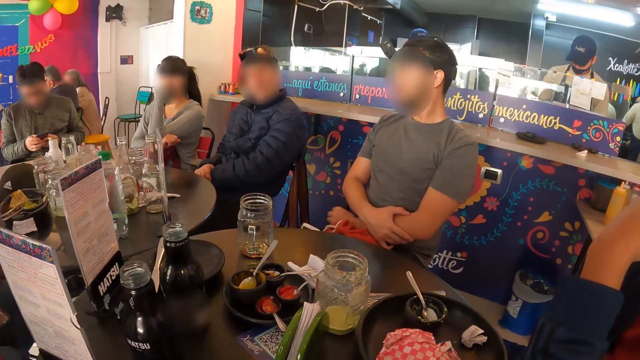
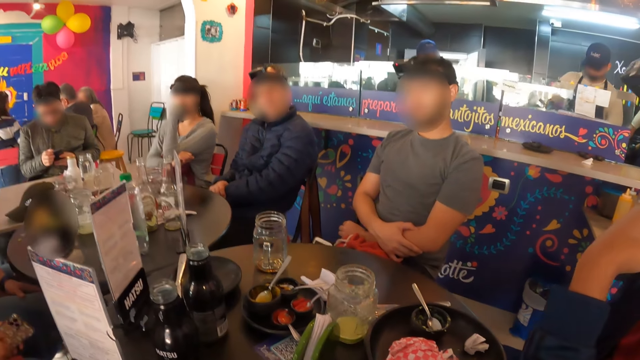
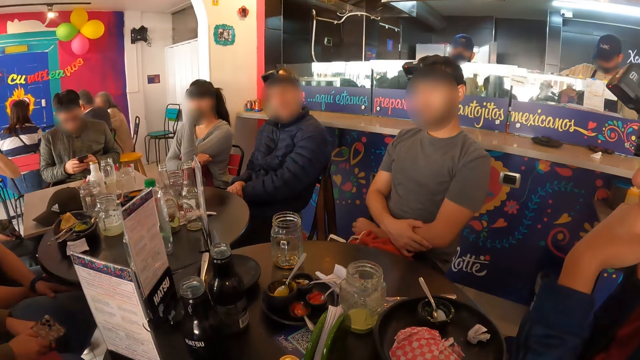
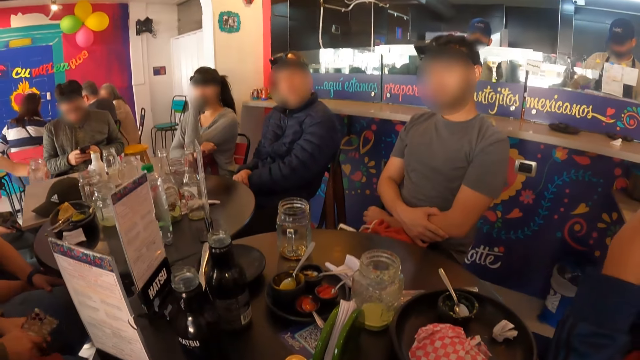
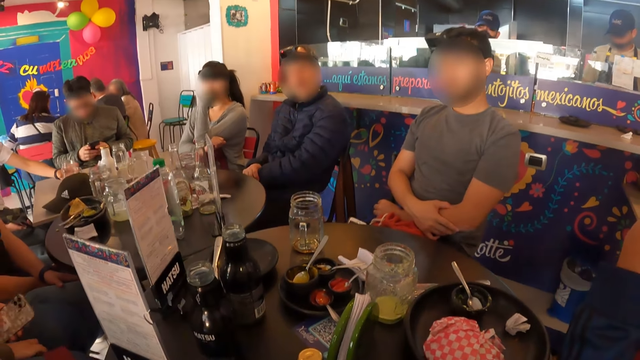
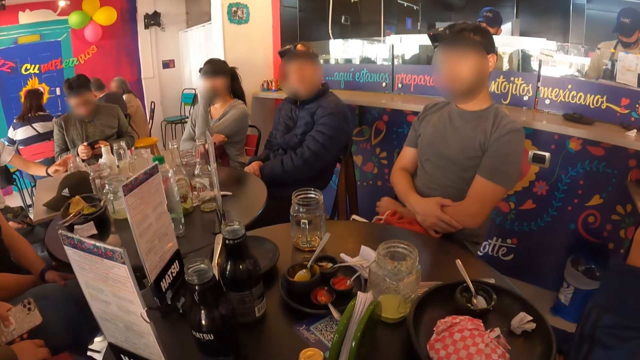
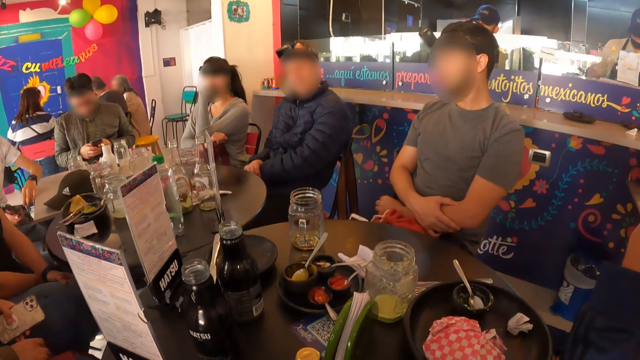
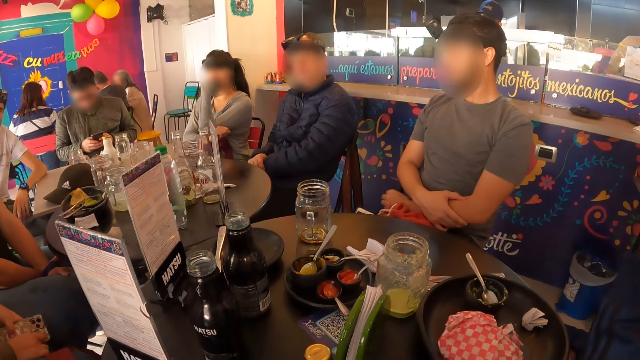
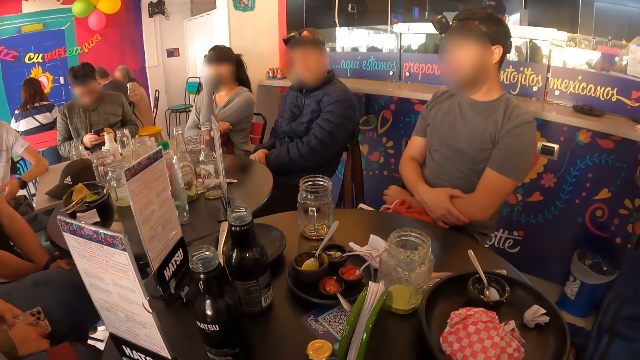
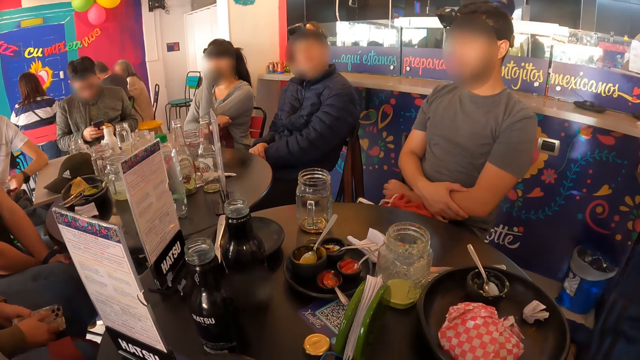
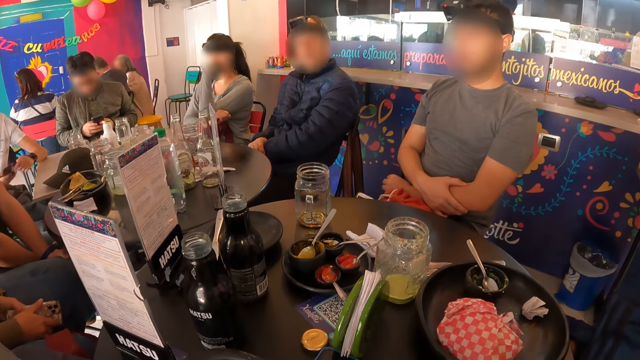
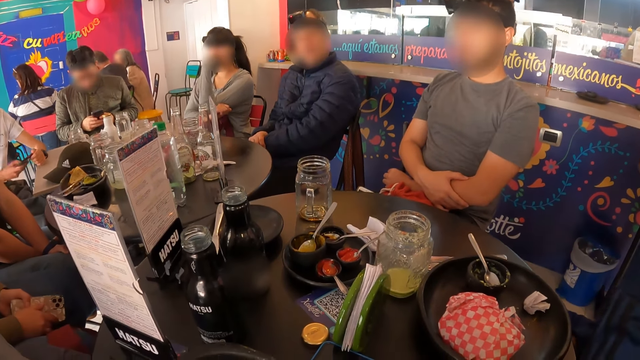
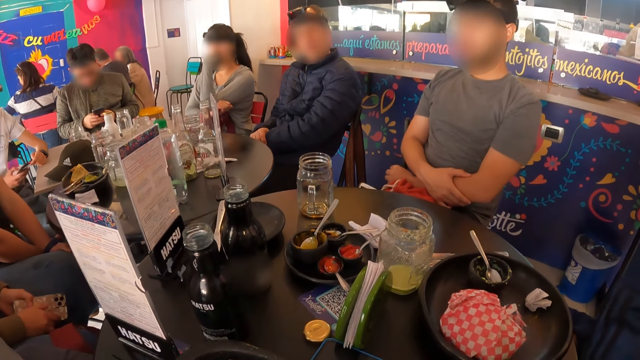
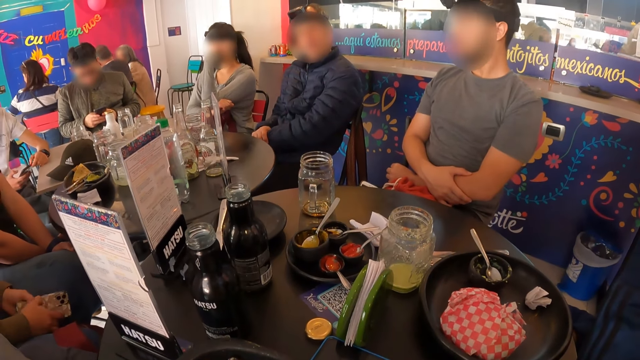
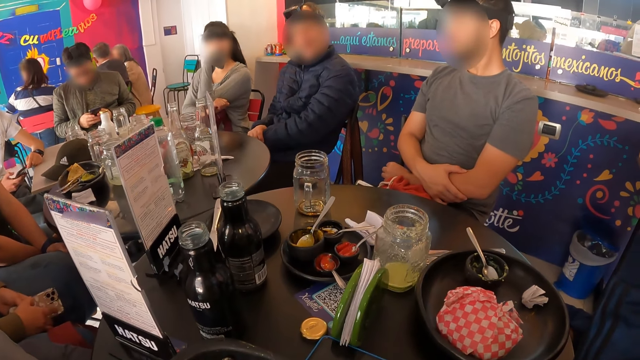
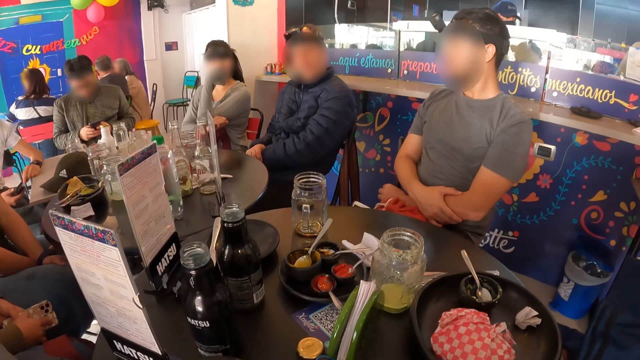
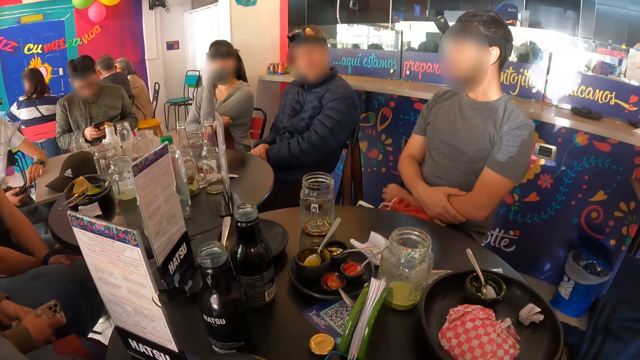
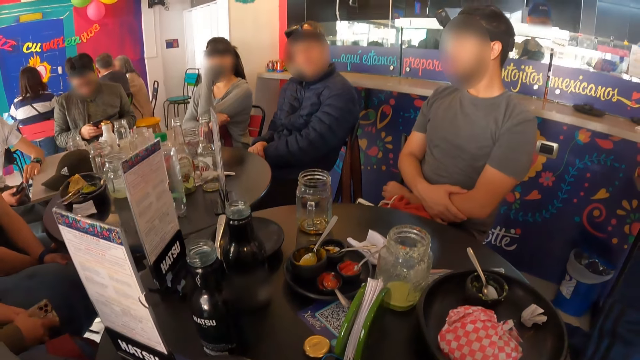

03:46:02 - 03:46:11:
A woman itches her lap with her right hand. The woman holds the phone with her right hand.

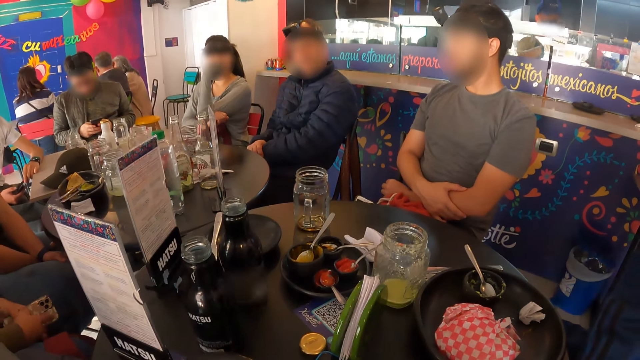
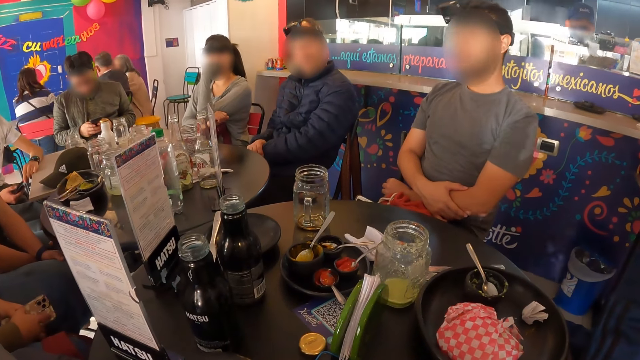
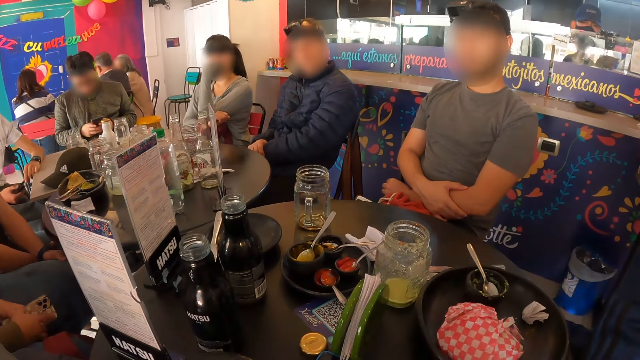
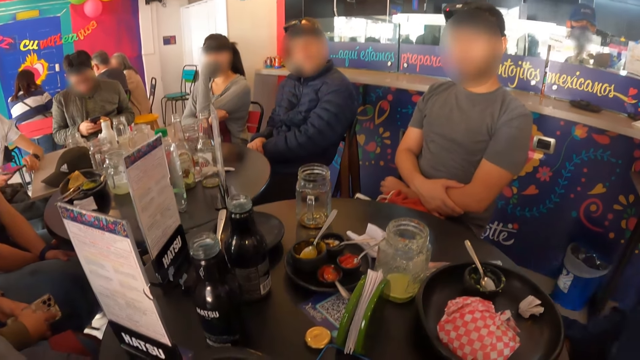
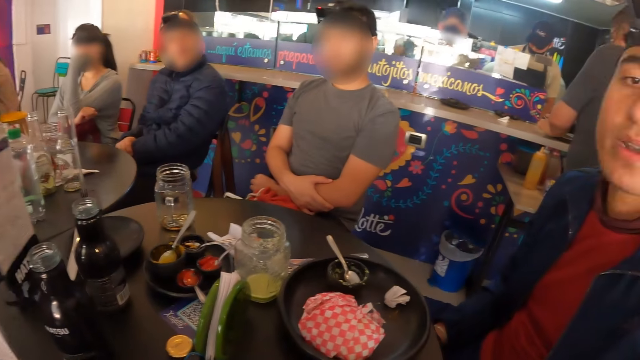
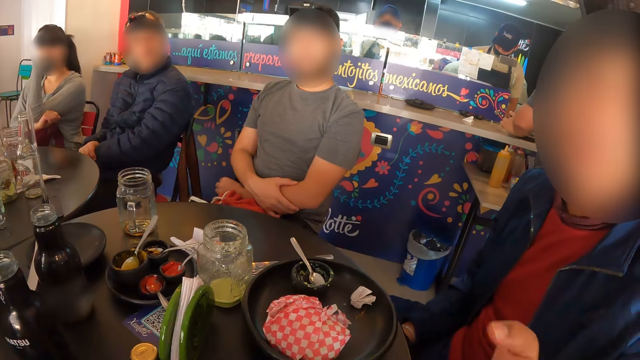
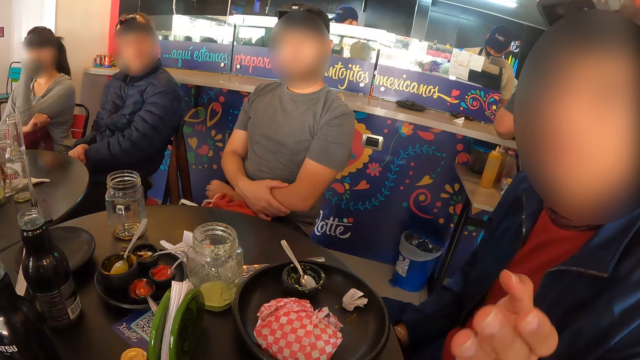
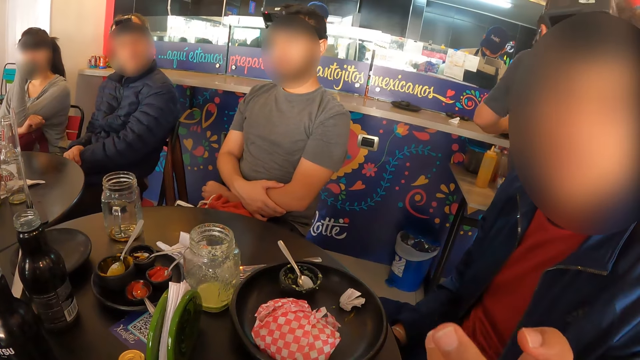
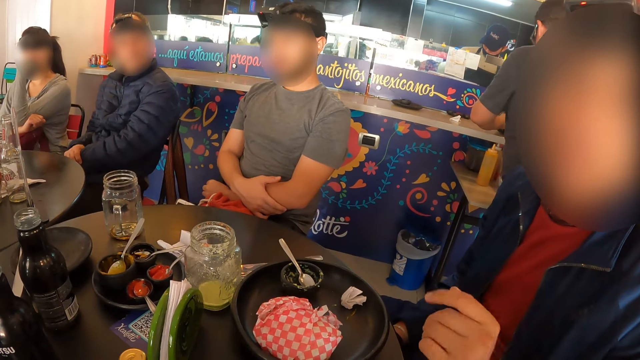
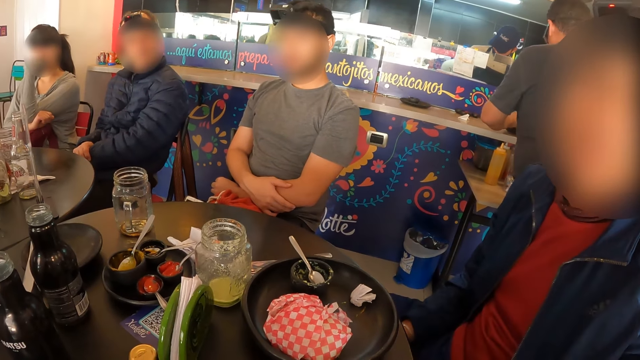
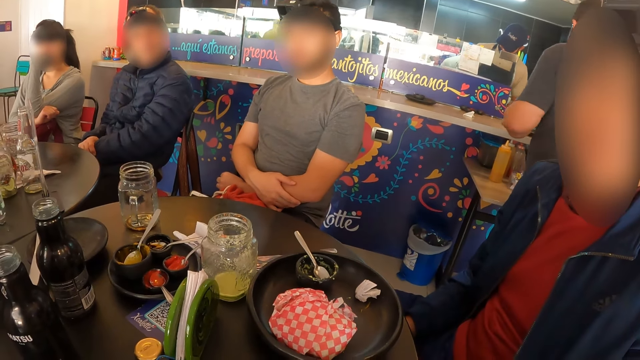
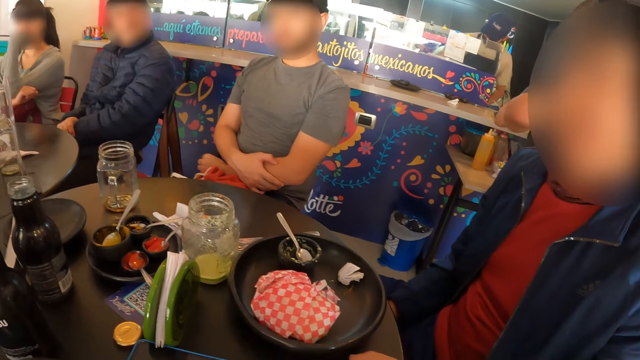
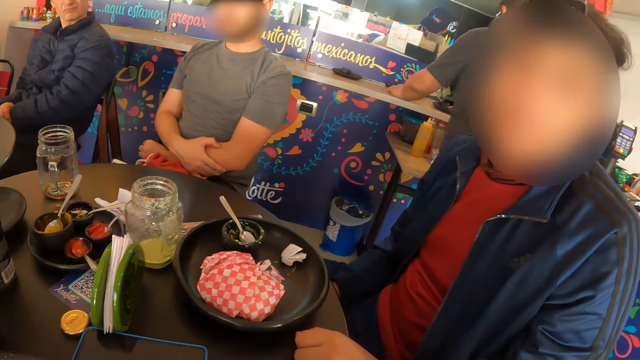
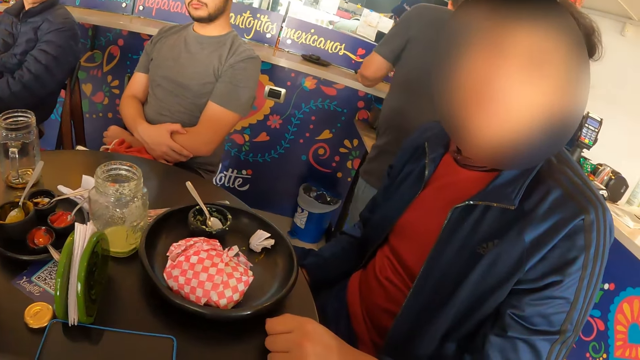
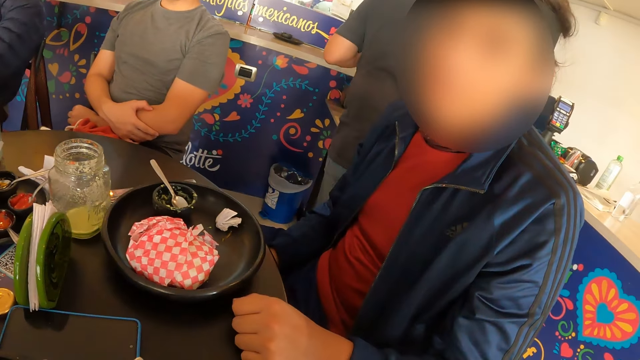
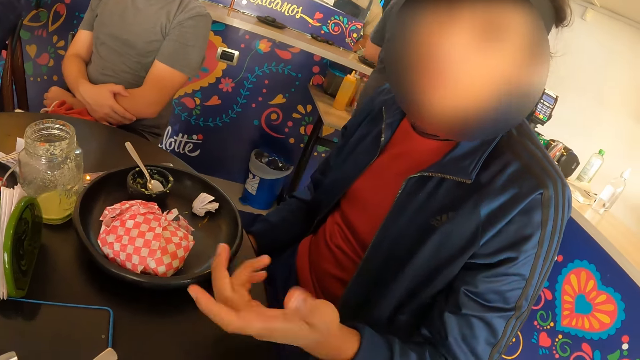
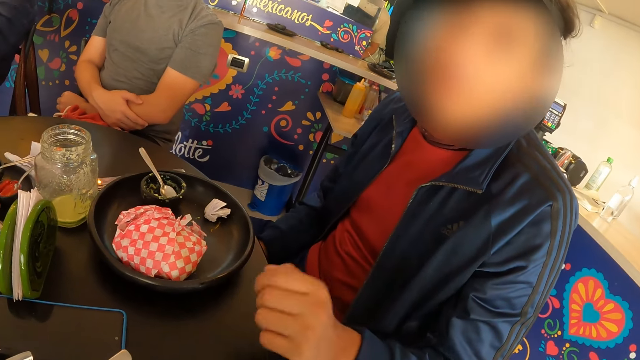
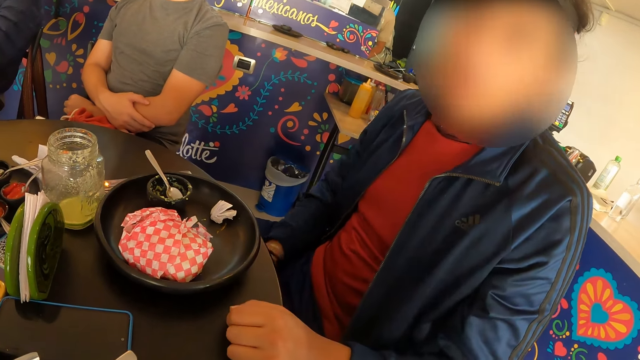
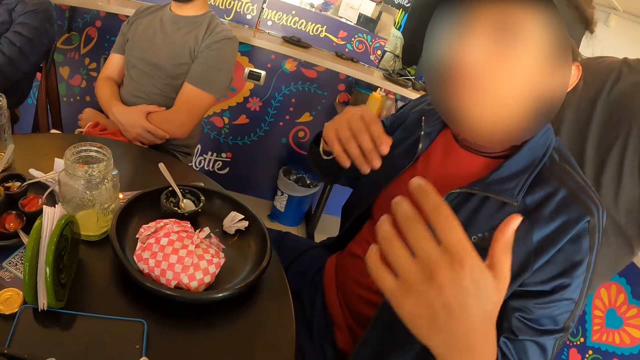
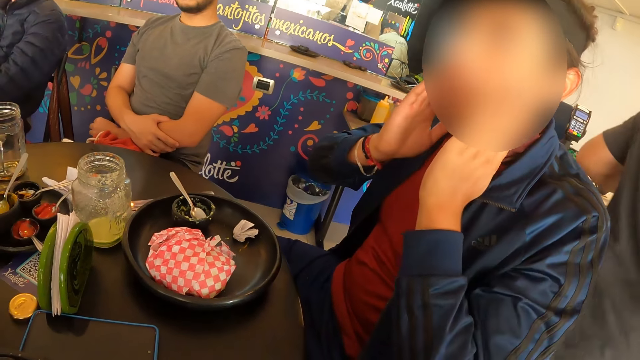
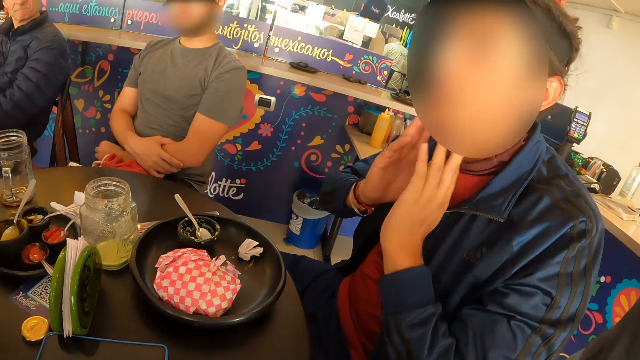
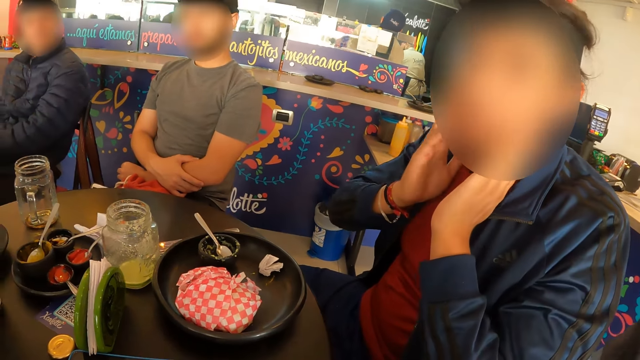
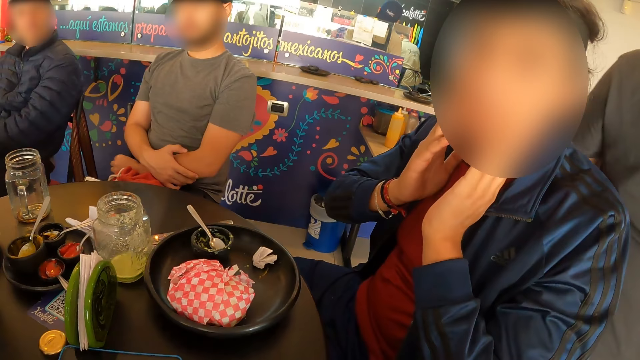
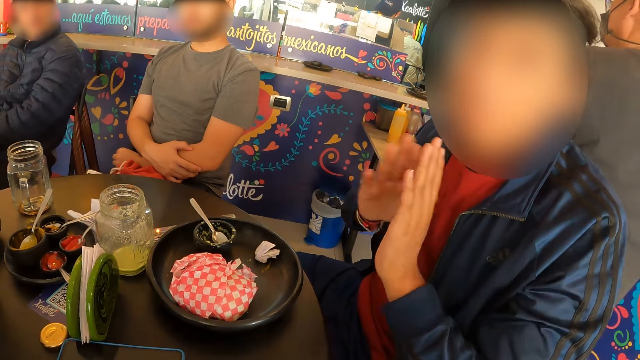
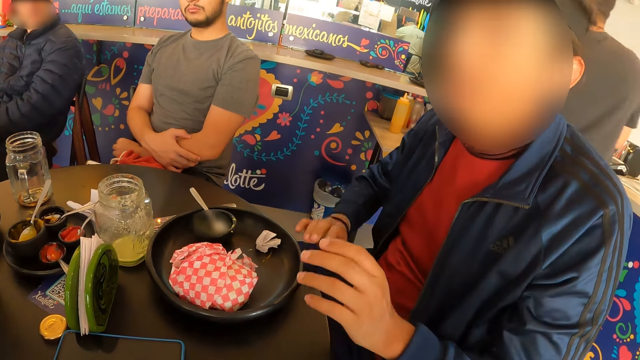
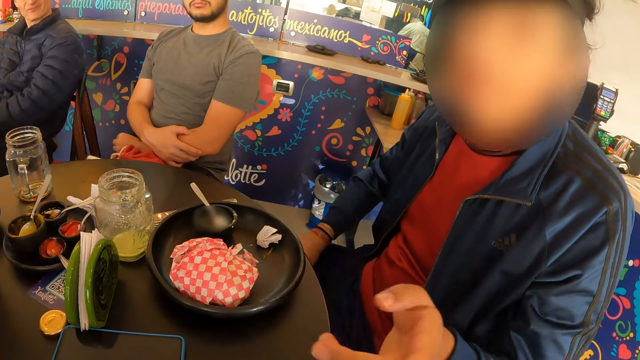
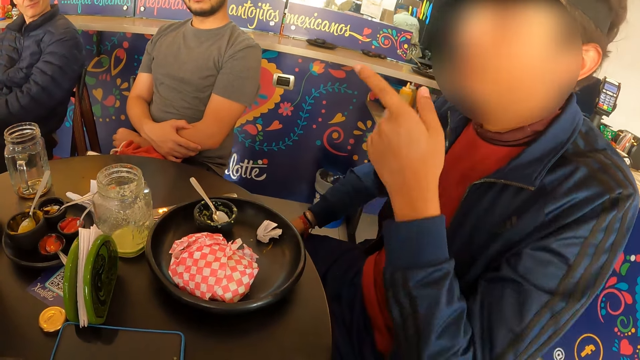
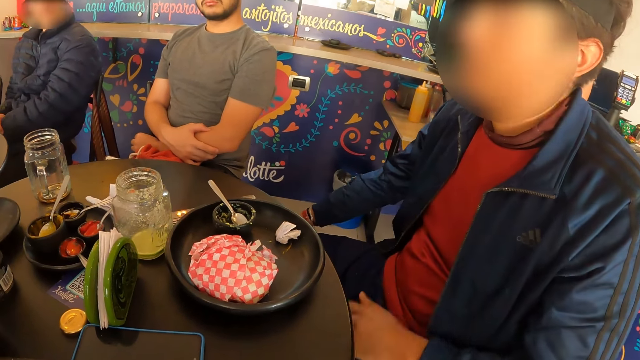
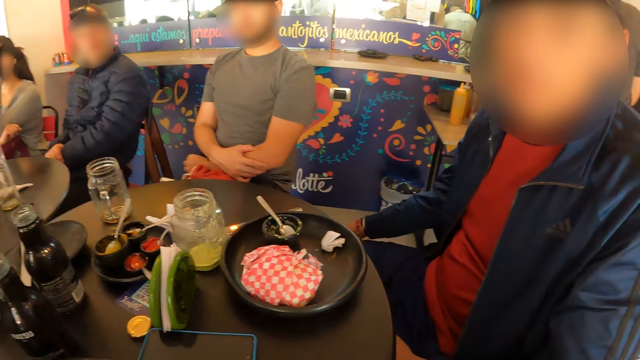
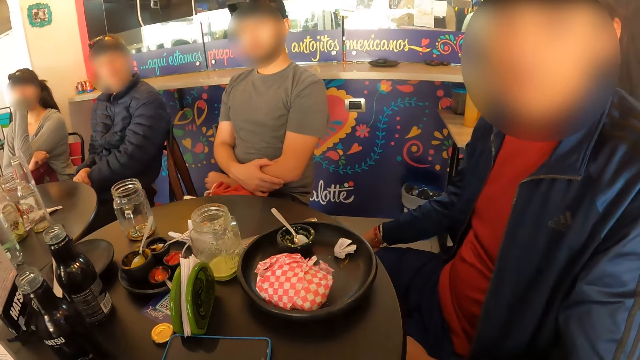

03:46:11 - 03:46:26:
A man converses with the camera wearer. The man gestures with his left hand. The man rubs his face with both hands.
